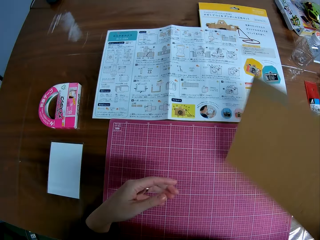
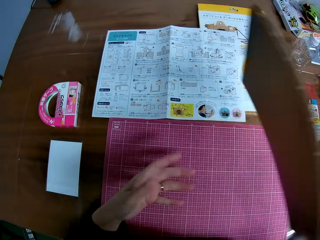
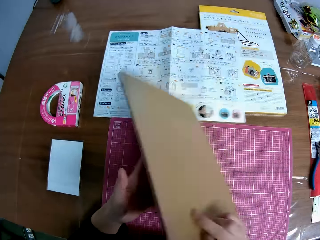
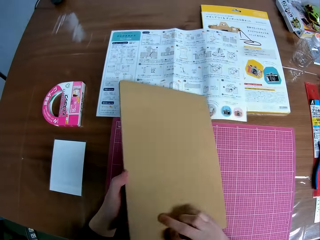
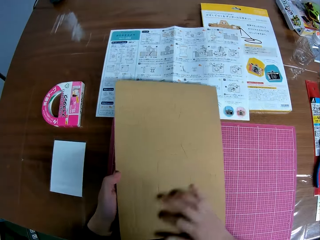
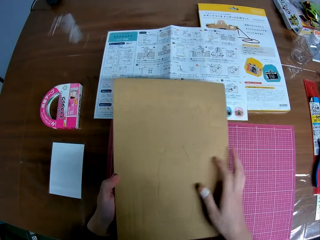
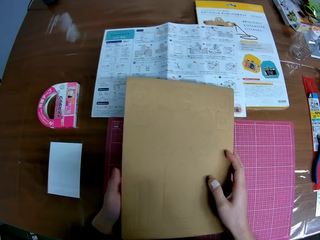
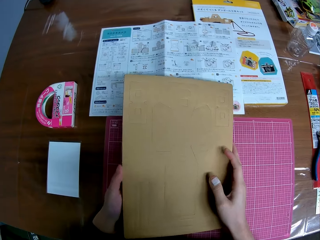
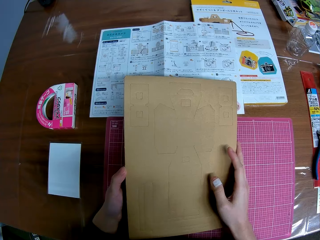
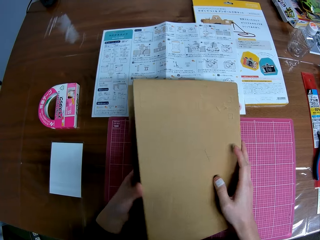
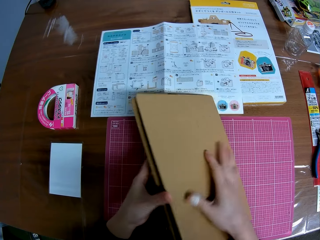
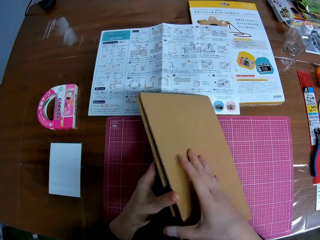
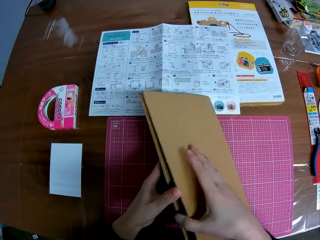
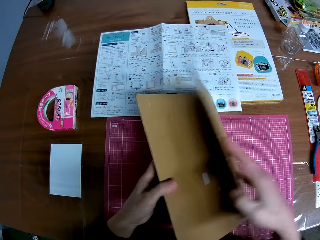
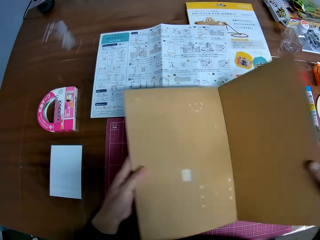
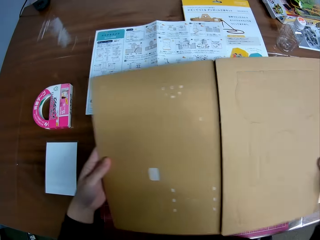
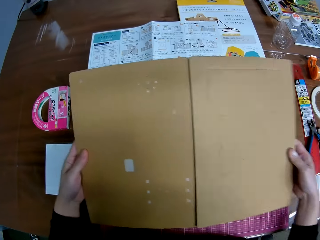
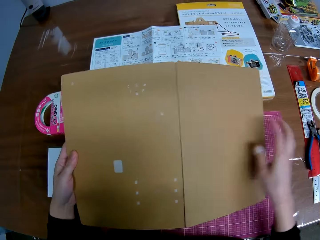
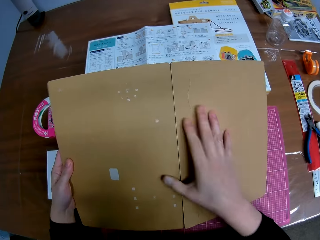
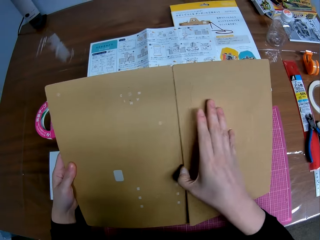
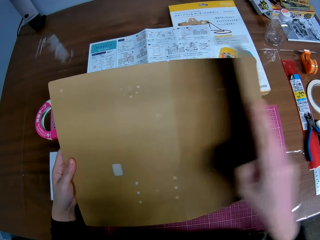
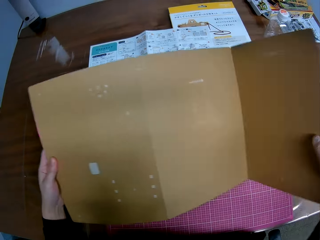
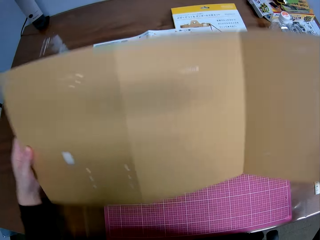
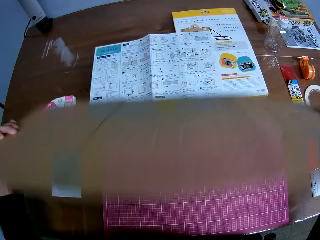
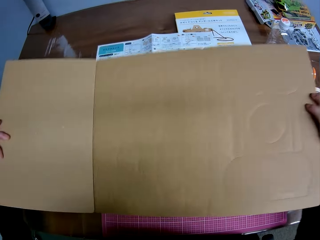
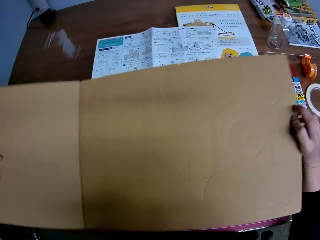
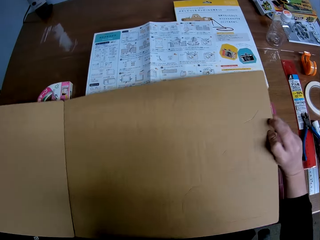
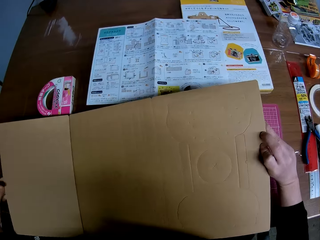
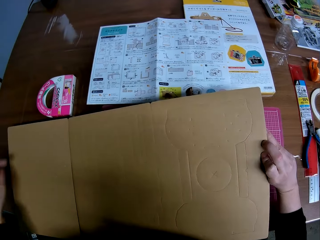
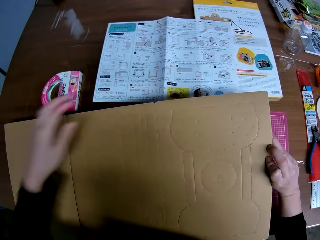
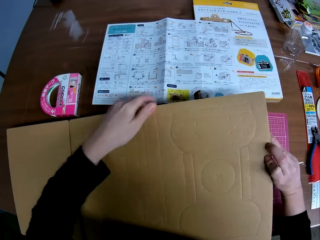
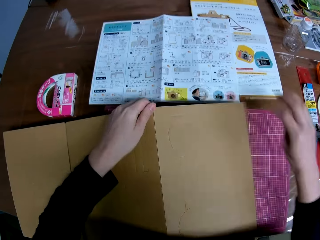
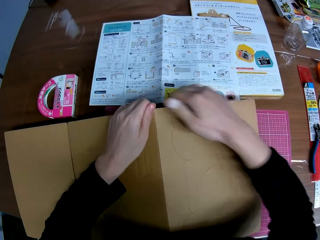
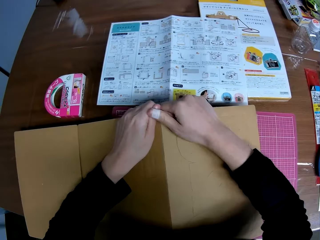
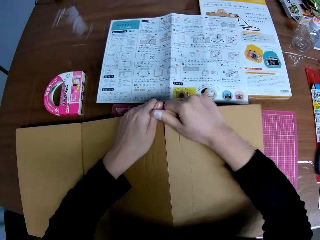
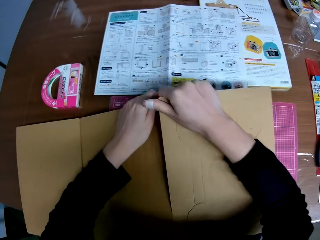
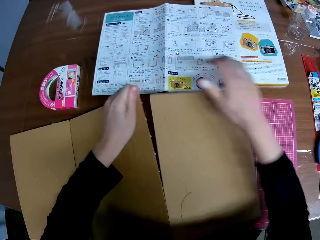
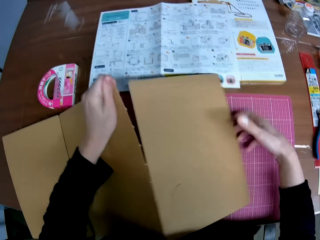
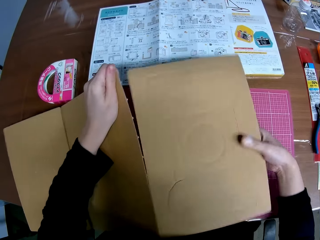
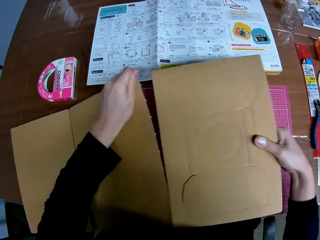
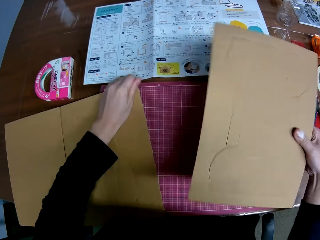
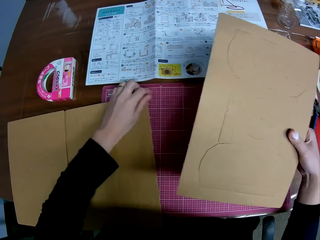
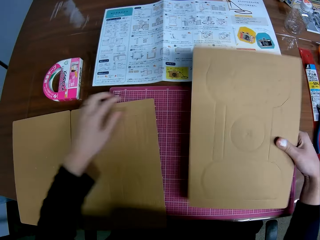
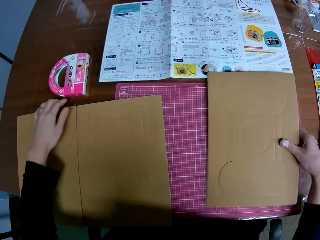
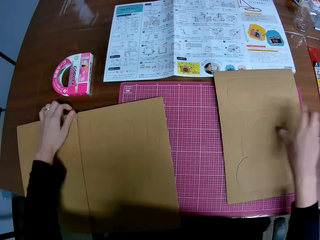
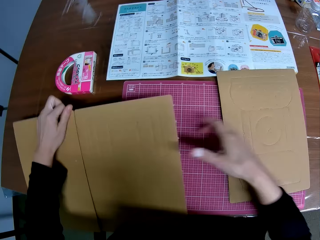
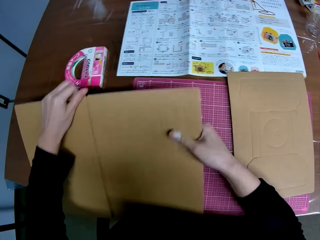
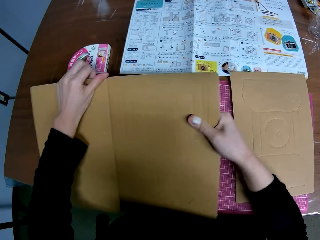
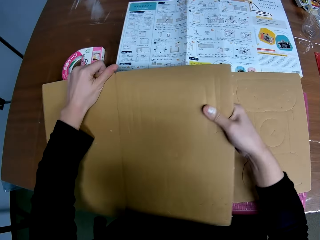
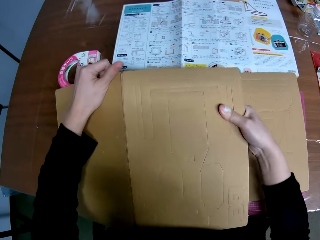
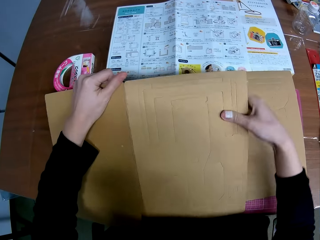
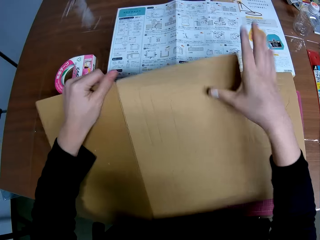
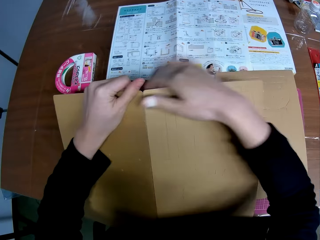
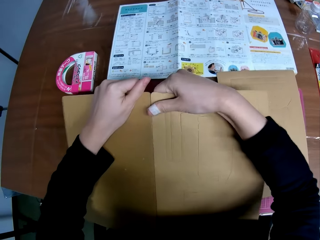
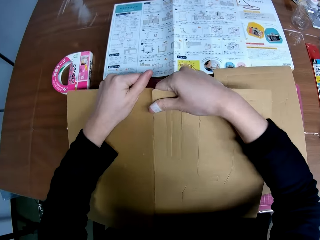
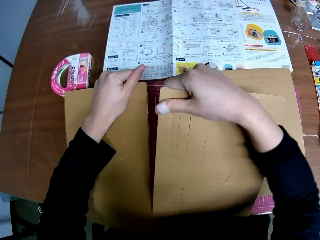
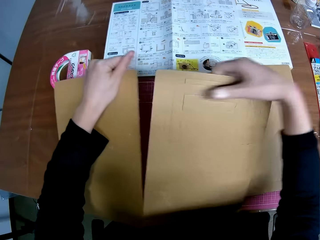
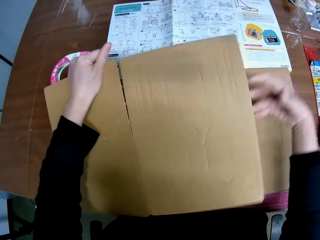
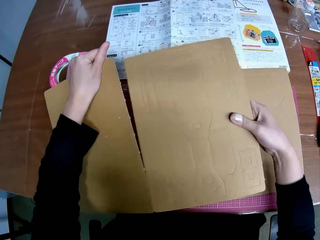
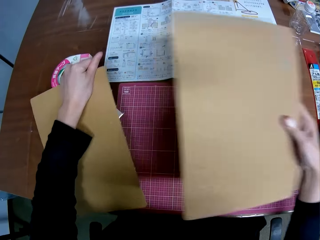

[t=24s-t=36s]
The camera wearer opens the brown cardboard with both hands. He flips the brown cardboard upside down with both hands. He drops the left end of the brown cardboard on the table with his left hand. He detaches a part of the brown cardboard with both hands. He cuts the manila paper. He puts the manila paper on the table. He drops the detached part of the brown cardboard on the table with his right hand. He detaches another part of the brown cardboard with both hands. He cuts the manila paper.

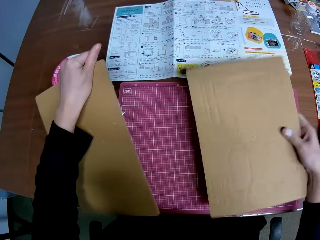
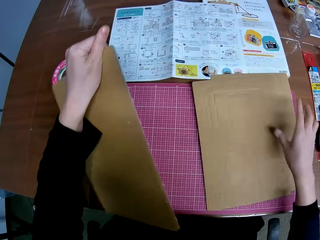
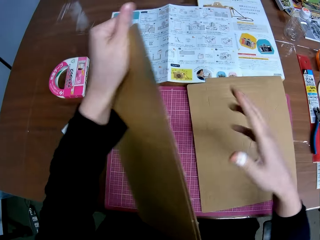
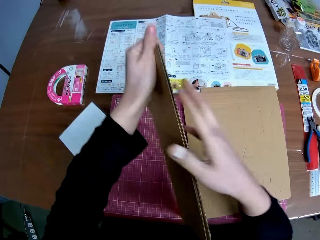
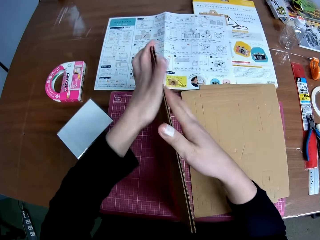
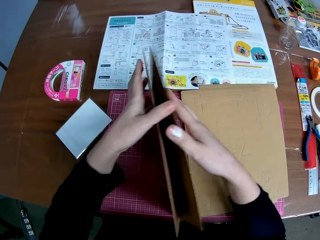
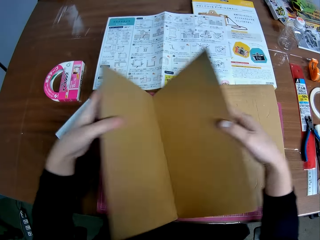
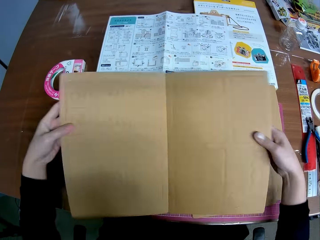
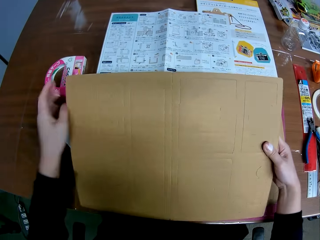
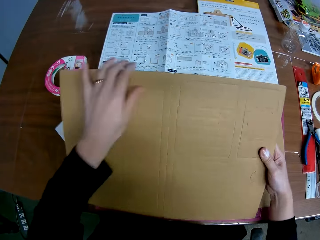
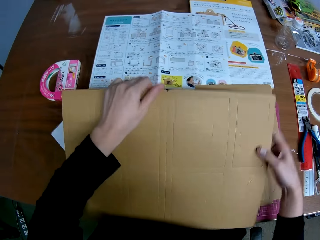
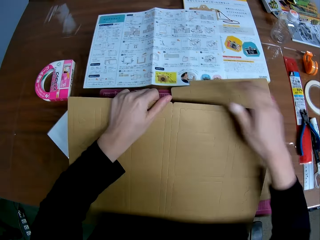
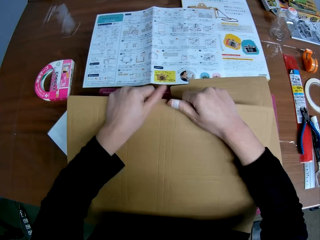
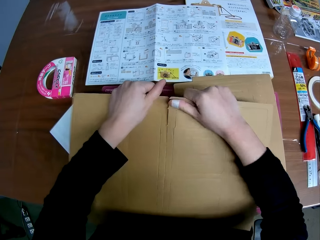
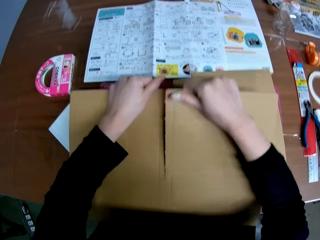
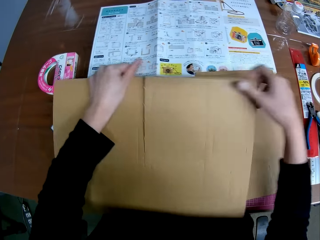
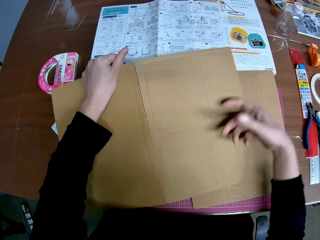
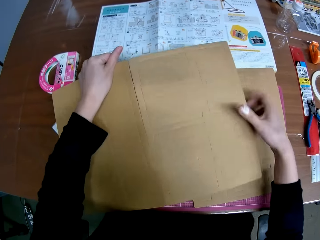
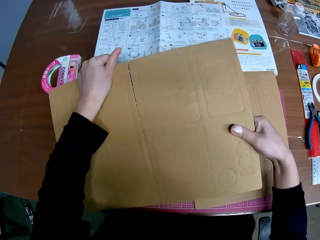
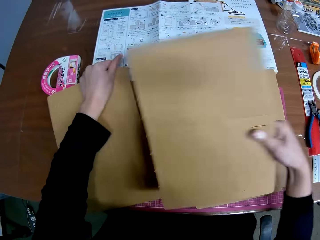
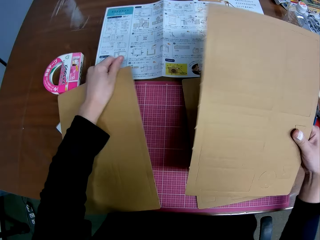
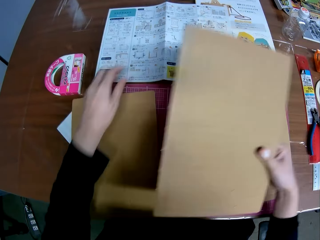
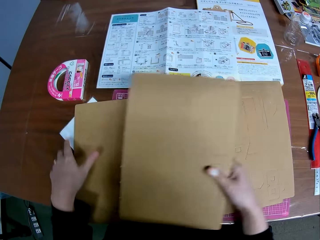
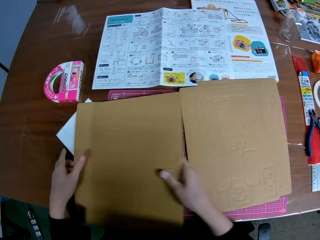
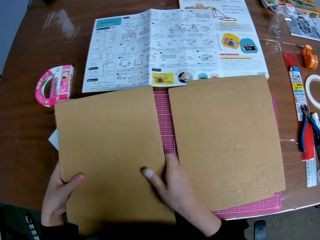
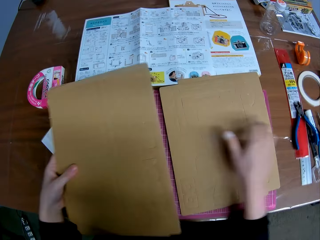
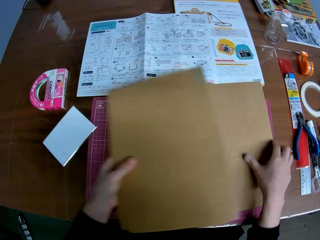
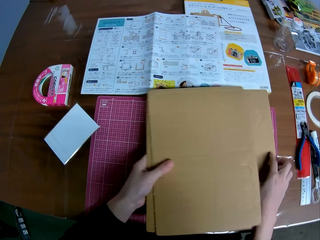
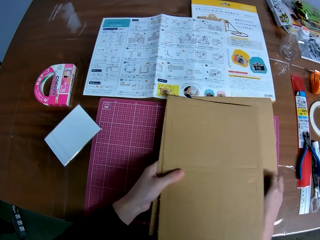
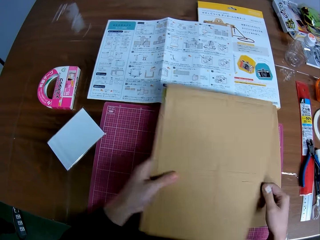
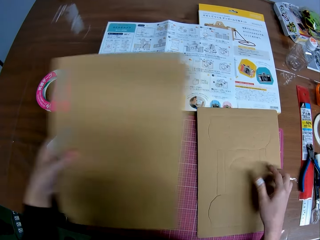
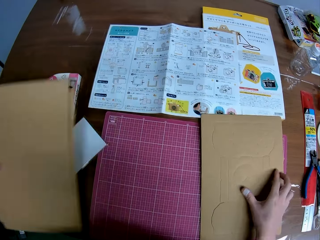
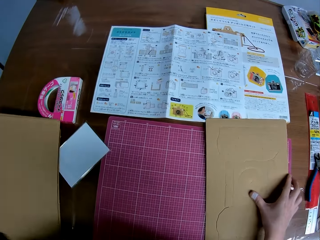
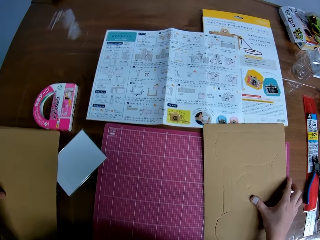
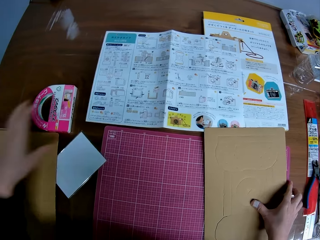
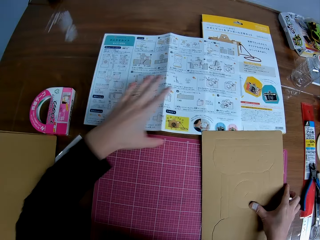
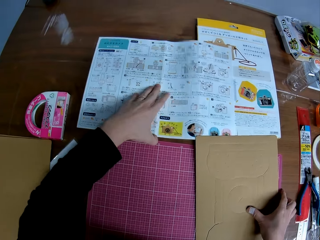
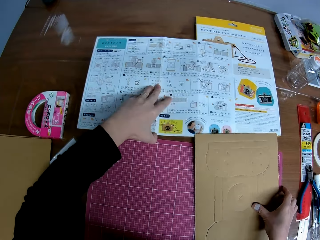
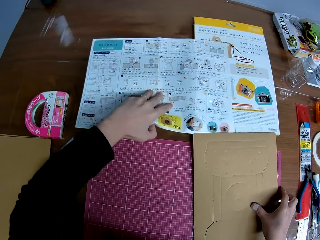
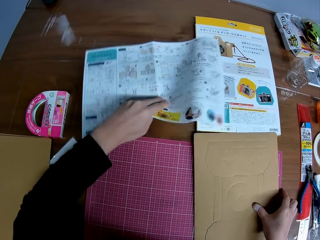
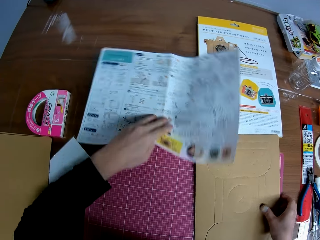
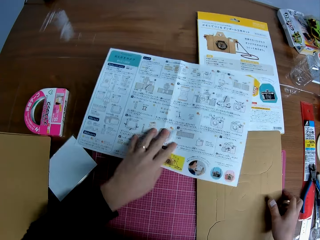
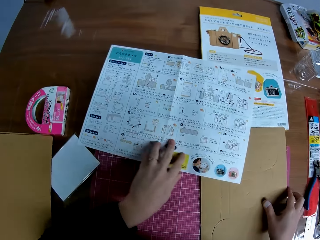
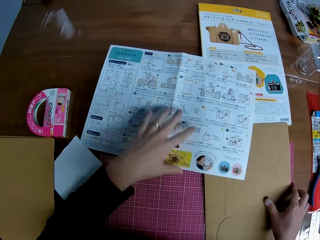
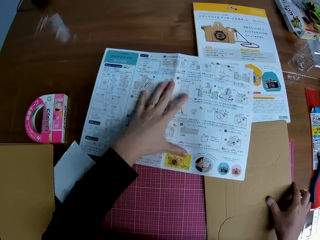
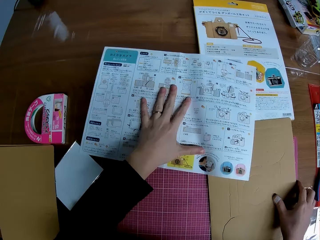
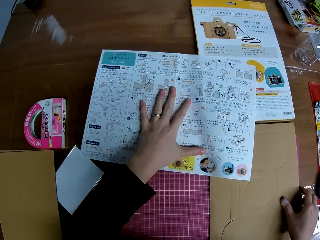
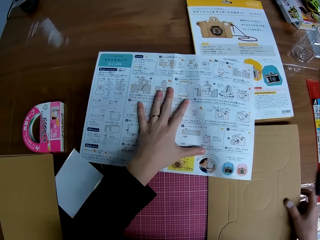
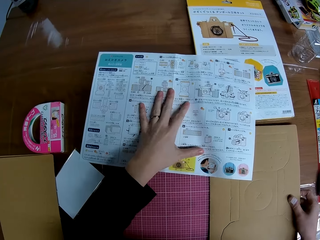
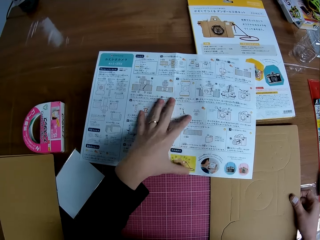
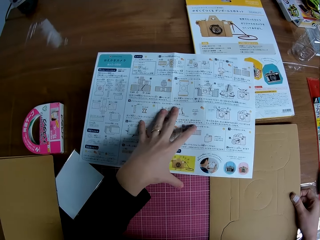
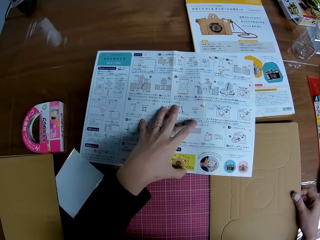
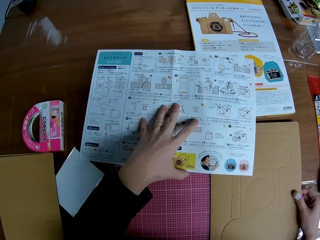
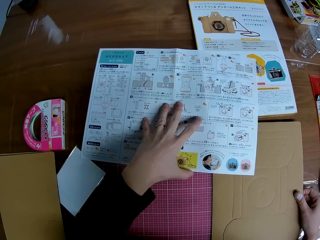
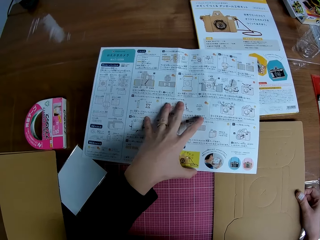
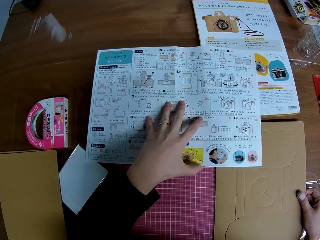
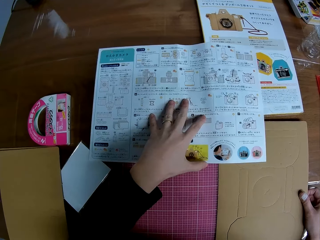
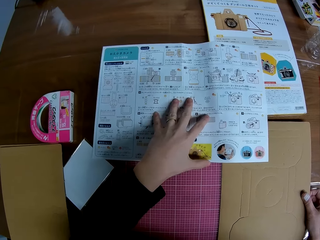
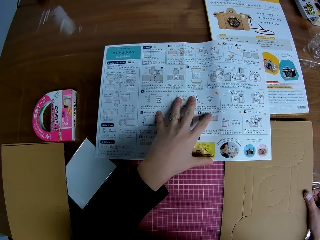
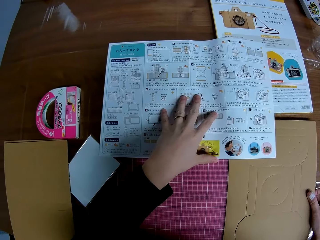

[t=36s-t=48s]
The camera wearer puts the manila paper on the table. He drops the detached part of the brown cardboard on the table with his right hand. He opens up the brown cardboard with both hands. He cuts the manila paper. He detaches another part of the brown cardboard with both hands. He gathers some of the detached brown cardboard pieces on the table with both hands. He drops detached brown cardboard pieces on the table with his left hand. He places his right hand on the first detached brown cardboard piece on the table. He pulls the instruction manual on the table closer to himself with his left hand. He places his left hand on the instruction manual. He studies the manual.
